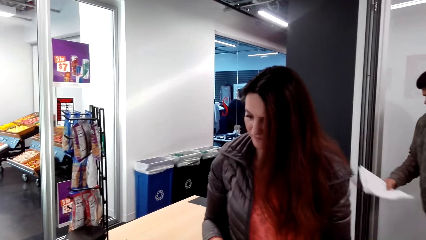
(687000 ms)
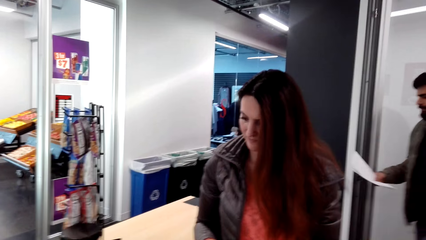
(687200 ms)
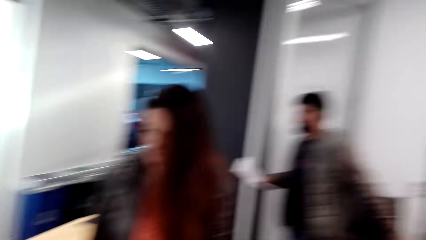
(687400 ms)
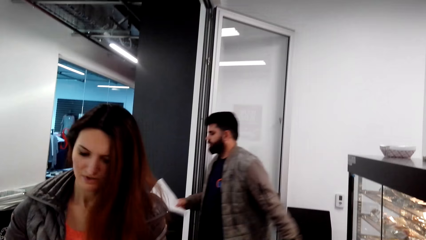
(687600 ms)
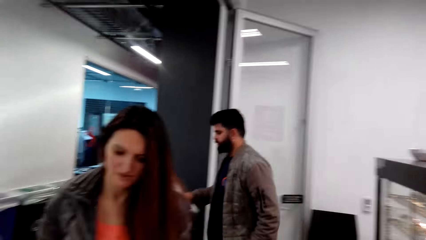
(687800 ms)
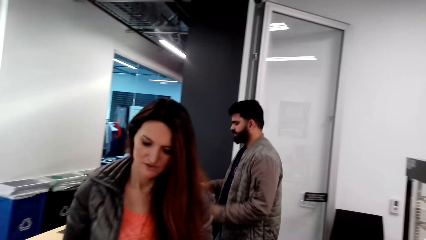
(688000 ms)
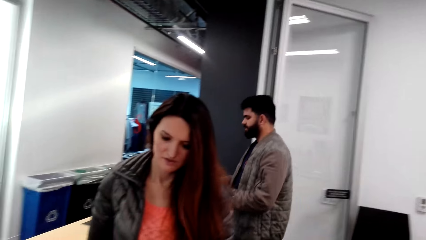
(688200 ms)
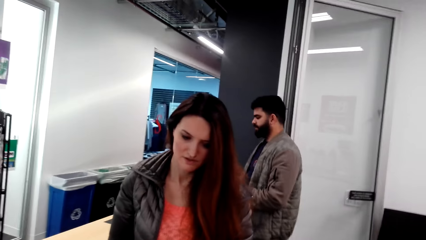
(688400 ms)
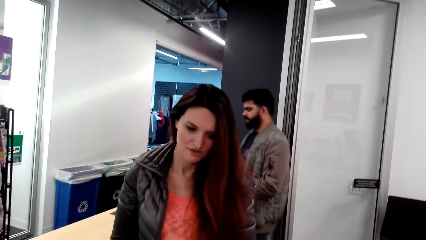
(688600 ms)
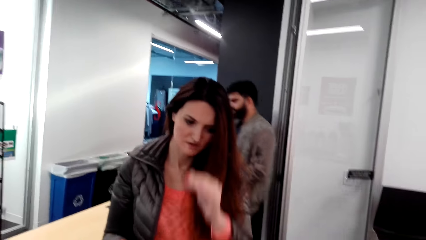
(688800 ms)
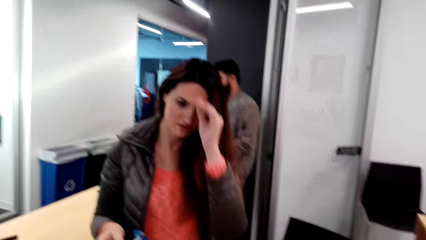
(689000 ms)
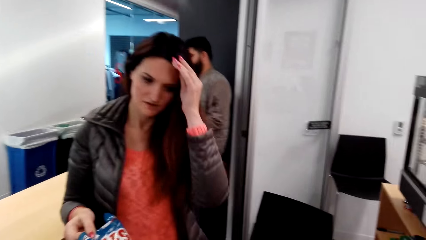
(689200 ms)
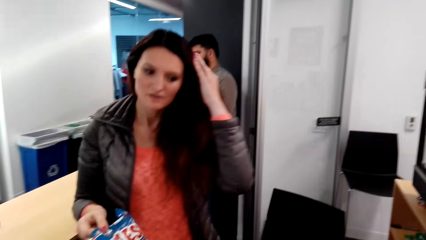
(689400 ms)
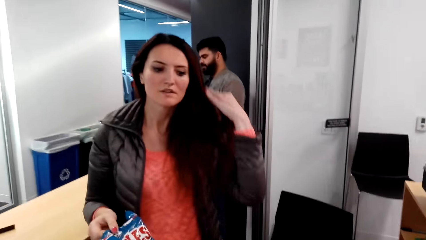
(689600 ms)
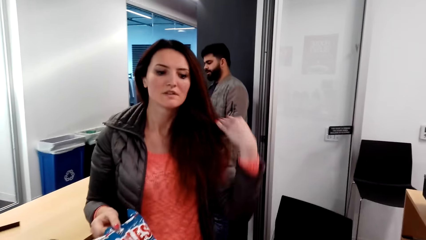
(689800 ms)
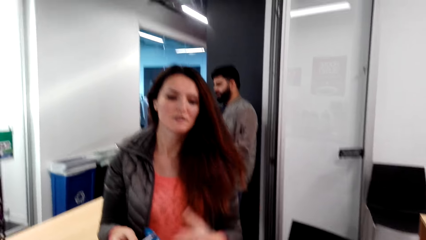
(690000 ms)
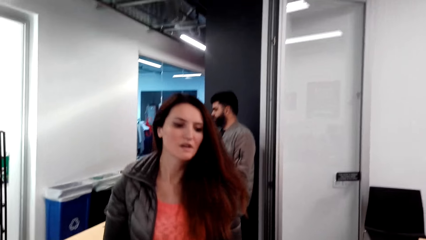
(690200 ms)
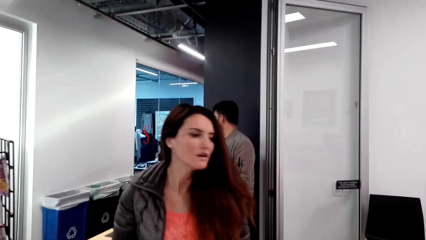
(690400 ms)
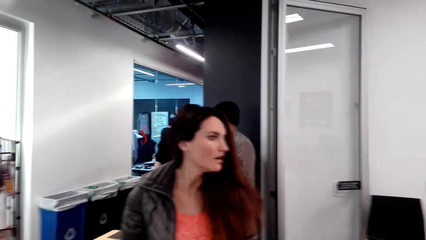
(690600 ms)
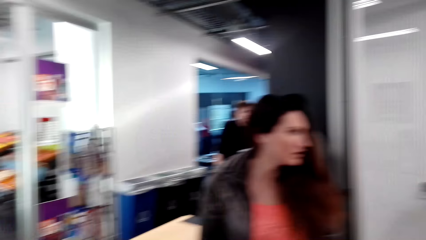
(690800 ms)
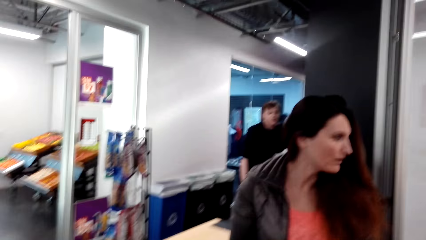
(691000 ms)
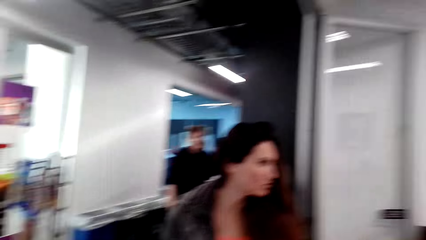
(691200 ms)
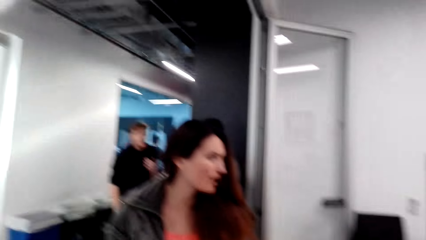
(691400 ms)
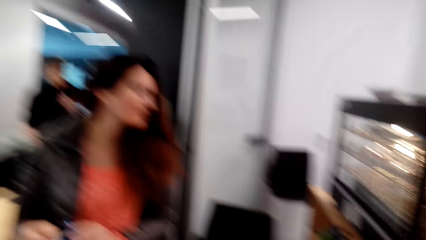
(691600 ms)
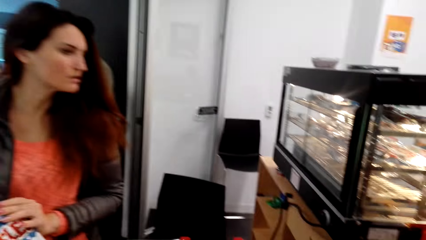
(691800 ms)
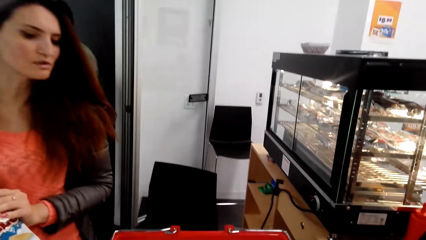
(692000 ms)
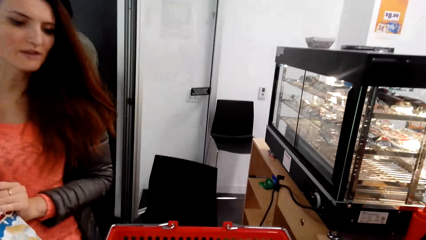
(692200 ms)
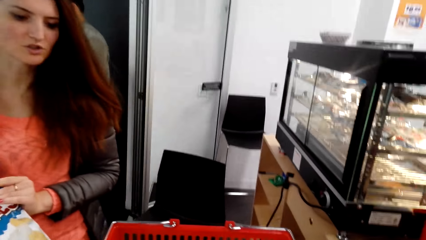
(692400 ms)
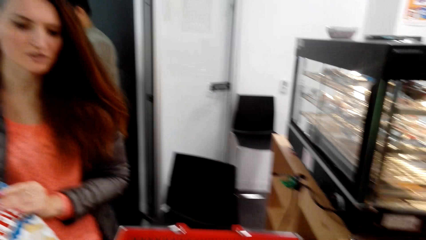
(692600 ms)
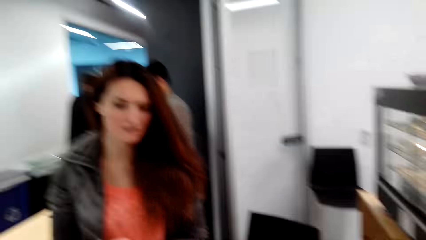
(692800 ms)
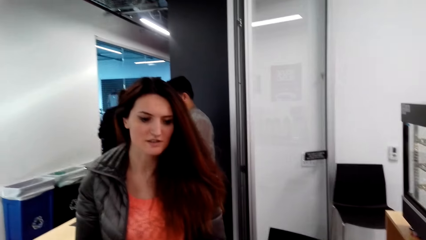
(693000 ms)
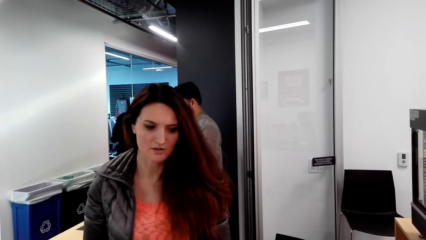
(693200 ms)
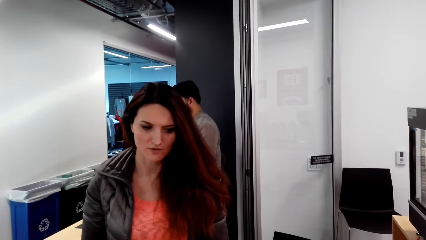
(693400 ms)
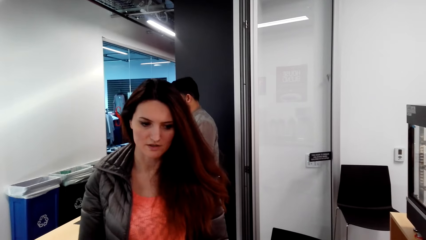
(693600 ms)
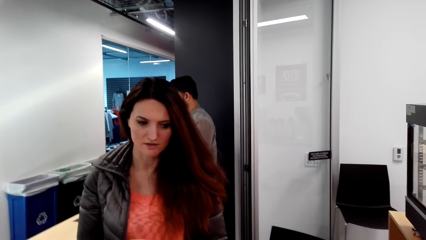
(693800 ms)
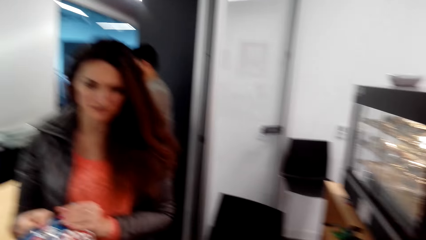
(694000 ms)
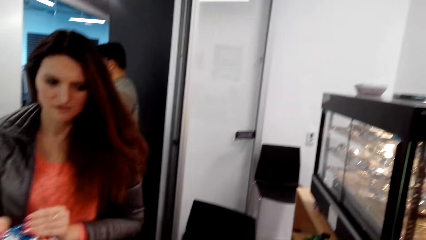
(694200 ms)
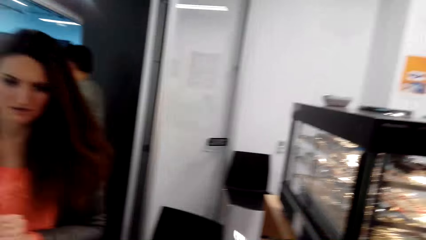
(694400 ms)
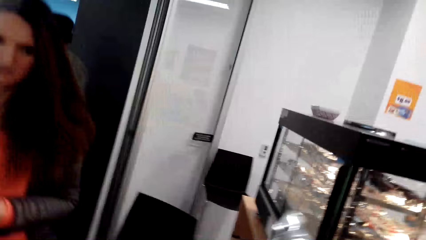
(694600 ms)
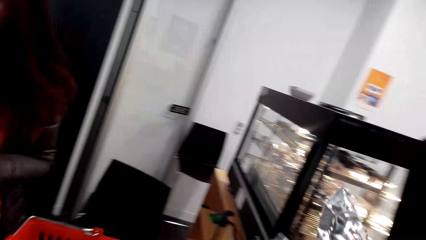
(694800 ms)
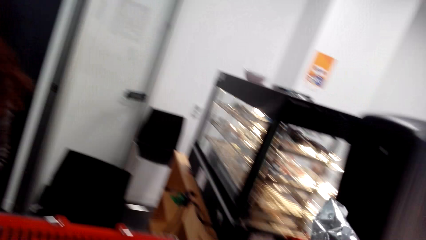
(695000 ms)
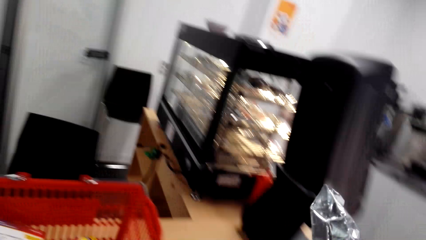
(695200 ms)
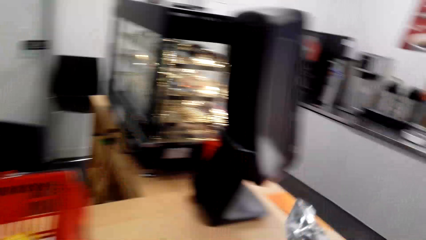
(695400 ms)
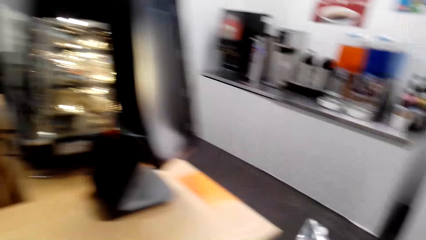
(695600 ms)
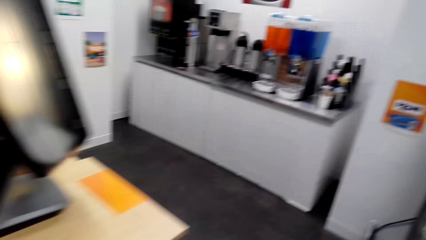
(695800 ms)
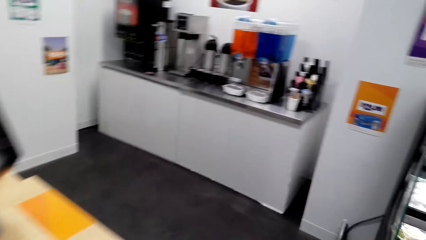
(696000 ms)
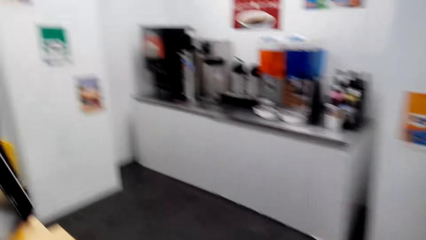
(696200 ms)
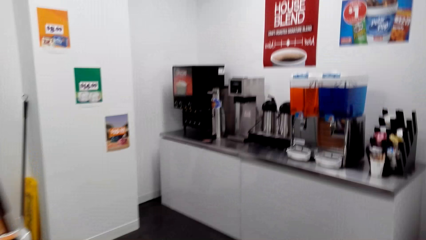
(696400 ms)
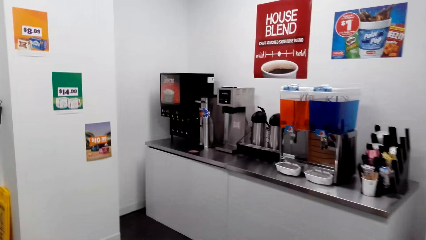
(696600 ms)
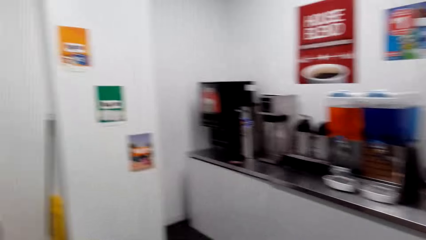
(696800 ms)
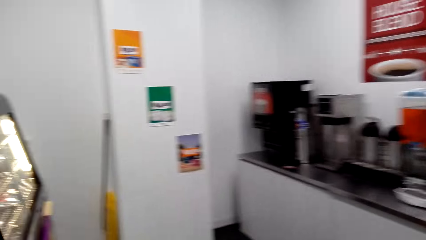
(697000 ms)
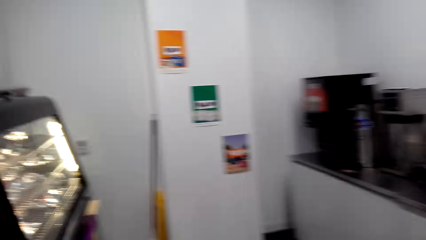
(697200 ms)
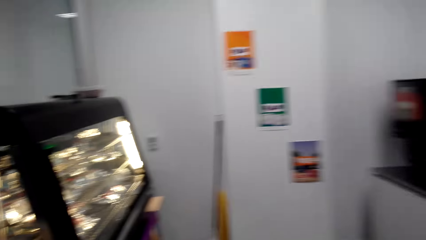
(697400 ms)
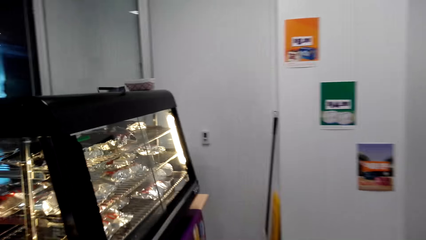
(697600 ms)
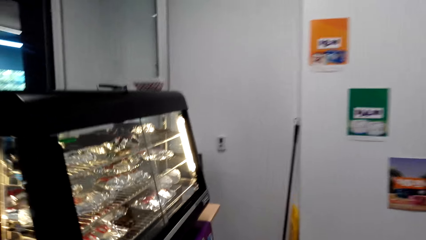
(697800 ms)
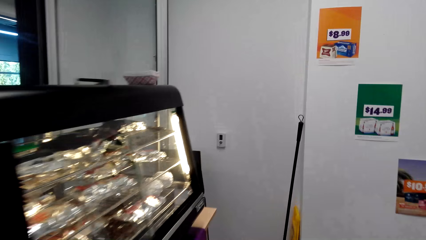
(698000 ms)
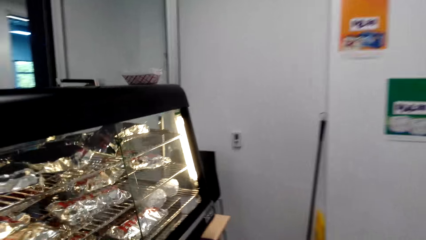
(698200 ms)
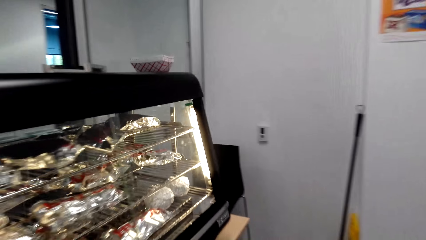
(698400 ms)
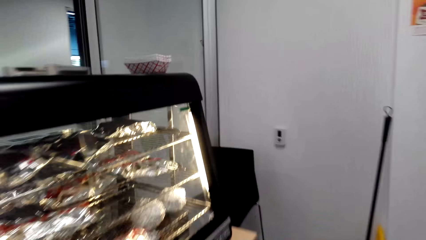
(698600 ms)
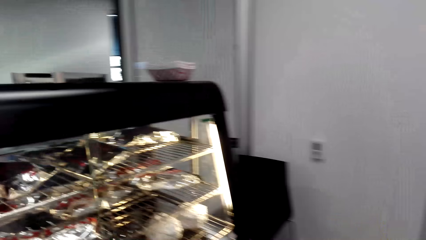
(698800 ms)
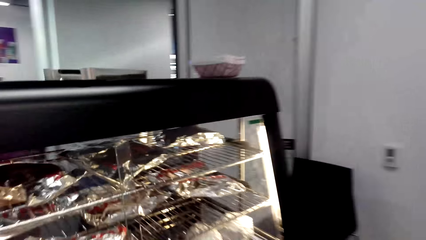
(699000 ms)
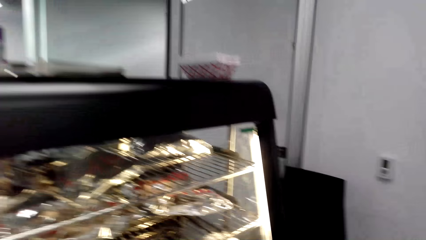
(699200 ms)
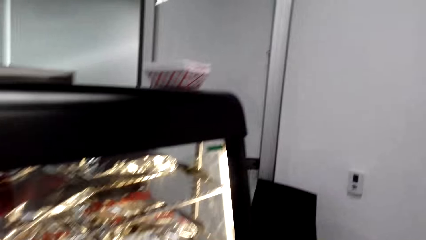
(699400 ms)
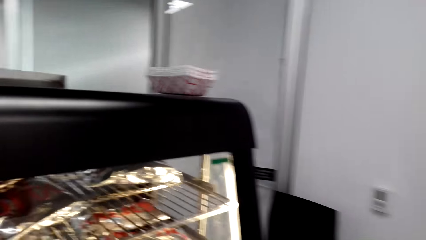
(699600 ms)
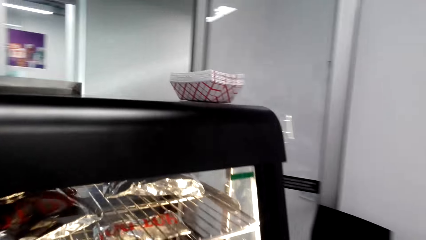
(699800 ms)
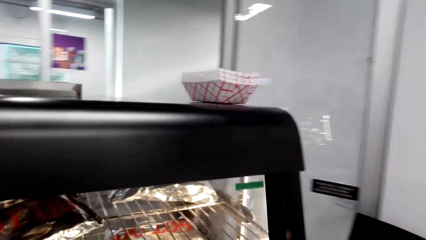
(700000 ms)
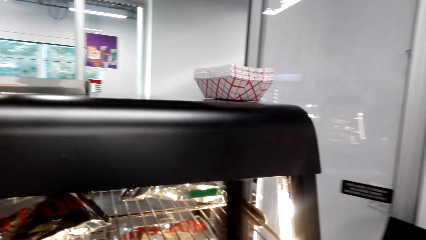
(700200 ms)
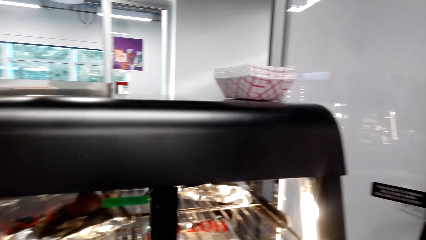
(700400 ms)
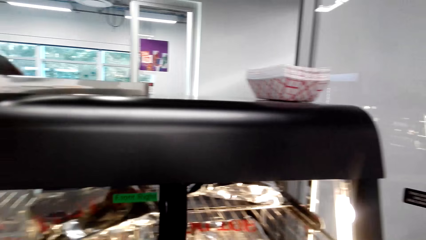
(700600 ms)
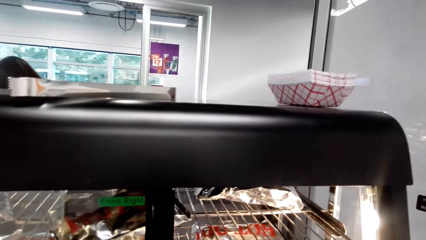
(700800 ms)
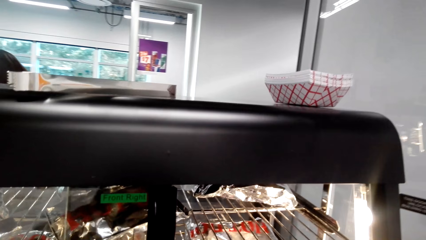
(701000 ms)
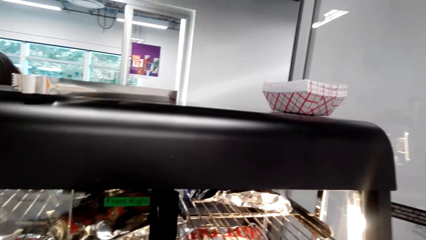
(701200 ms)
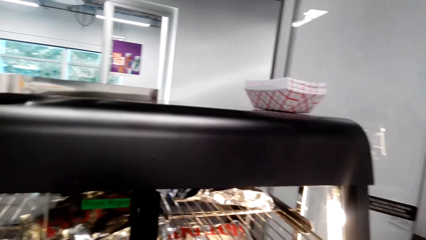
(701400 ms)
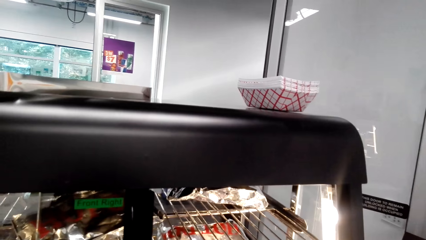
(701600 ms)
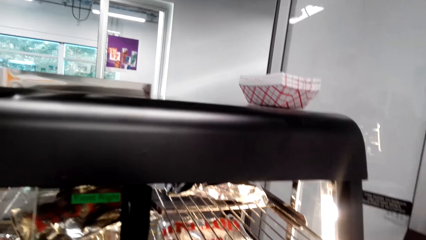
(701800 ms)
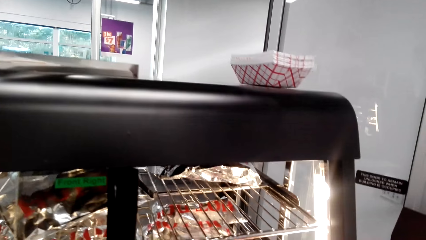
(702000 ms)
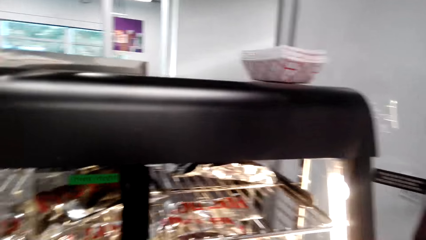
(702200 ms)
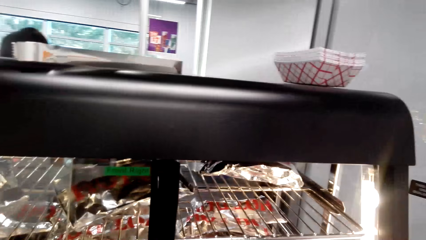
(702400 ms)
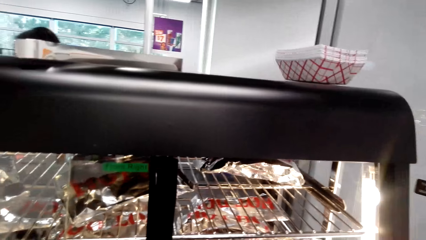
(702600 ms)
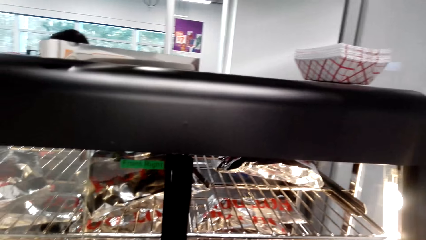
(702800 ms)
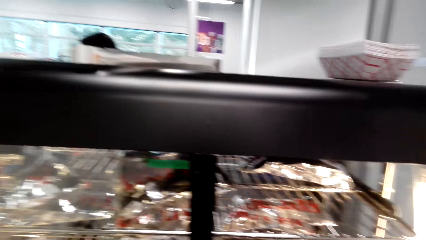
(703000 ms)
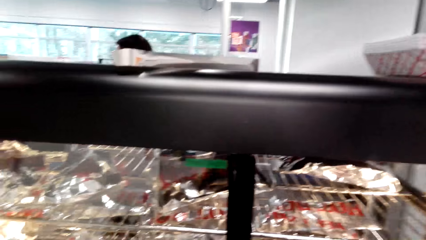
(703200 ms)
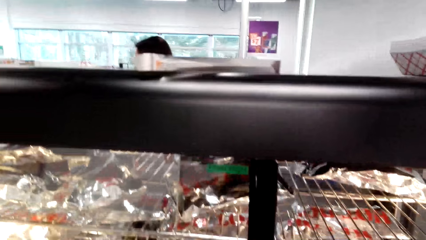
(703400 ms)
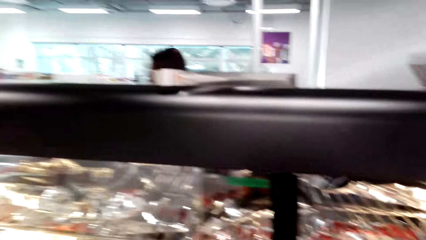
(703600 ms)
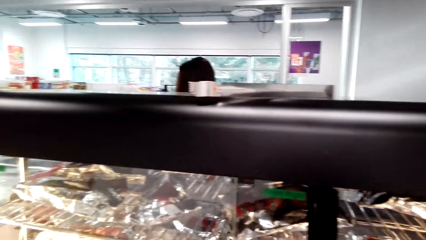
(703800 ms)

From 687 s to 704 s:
The camera wearer looks around. A woman touches her hair. The camera wearer looks around. They walk around. They pull the door. They open the shelf door.
